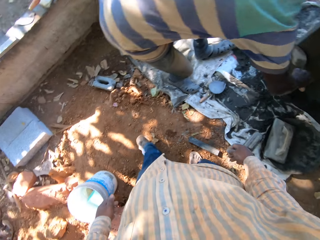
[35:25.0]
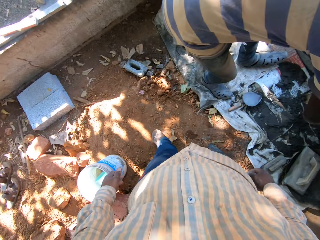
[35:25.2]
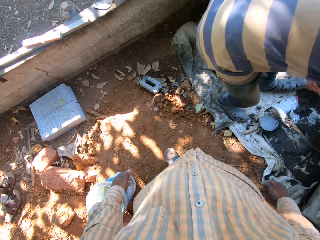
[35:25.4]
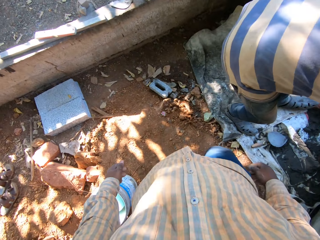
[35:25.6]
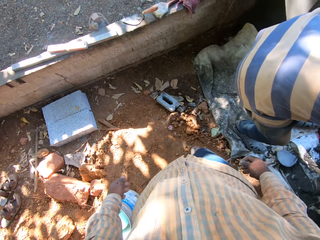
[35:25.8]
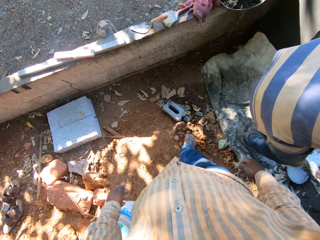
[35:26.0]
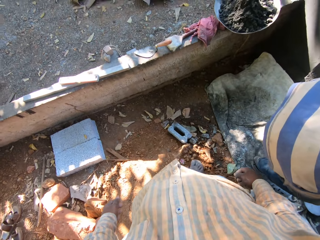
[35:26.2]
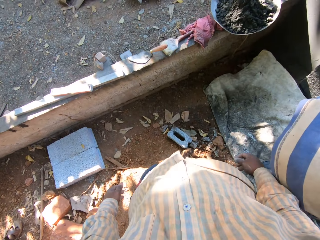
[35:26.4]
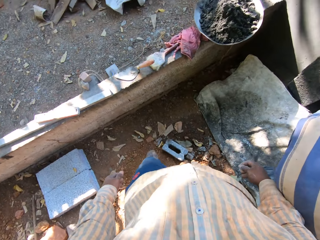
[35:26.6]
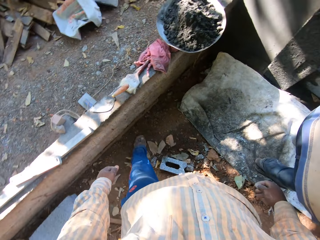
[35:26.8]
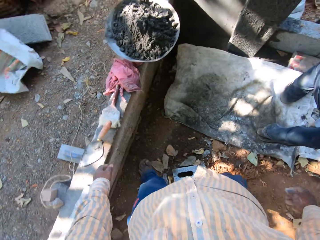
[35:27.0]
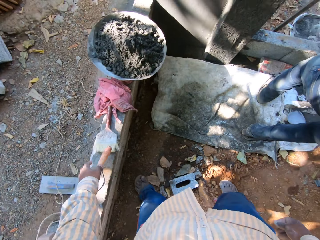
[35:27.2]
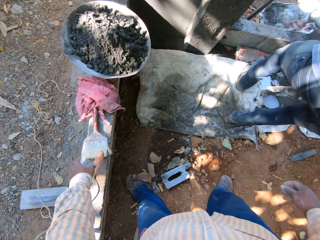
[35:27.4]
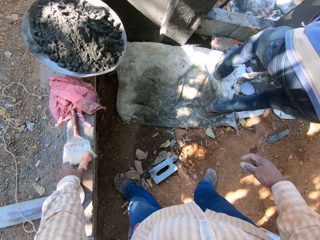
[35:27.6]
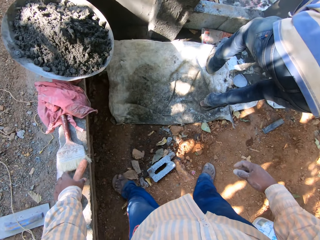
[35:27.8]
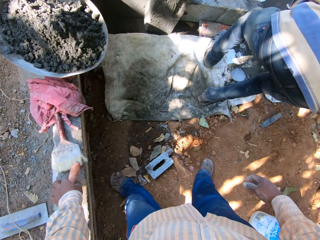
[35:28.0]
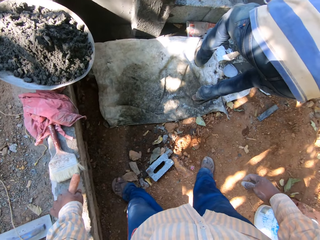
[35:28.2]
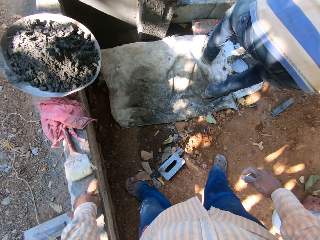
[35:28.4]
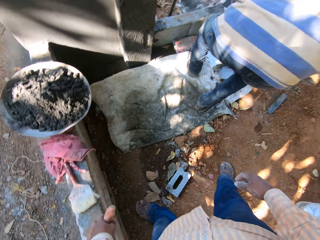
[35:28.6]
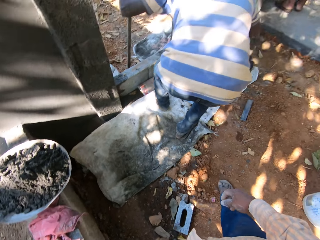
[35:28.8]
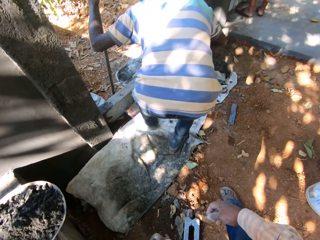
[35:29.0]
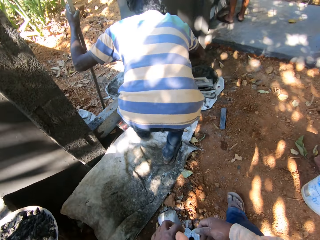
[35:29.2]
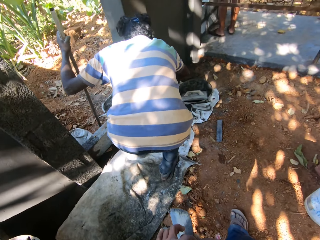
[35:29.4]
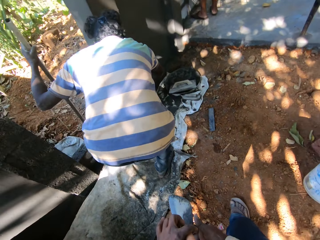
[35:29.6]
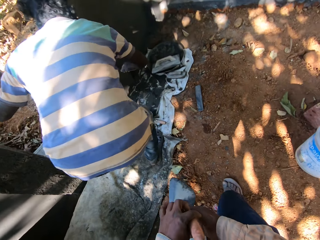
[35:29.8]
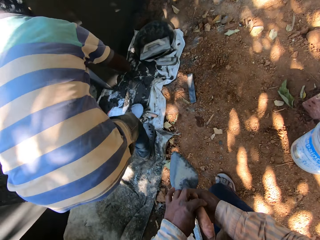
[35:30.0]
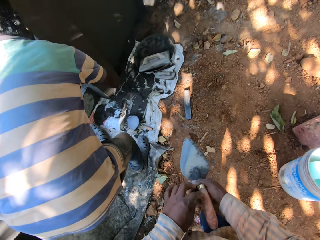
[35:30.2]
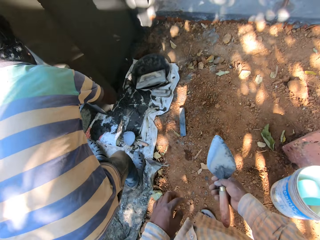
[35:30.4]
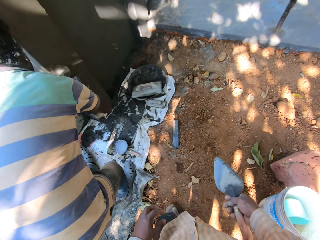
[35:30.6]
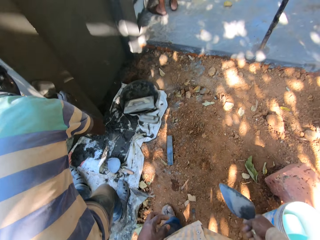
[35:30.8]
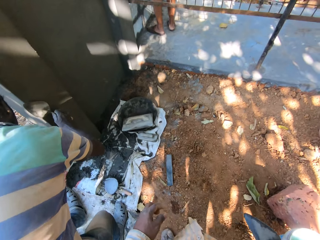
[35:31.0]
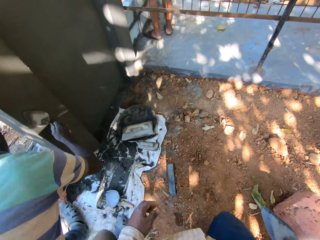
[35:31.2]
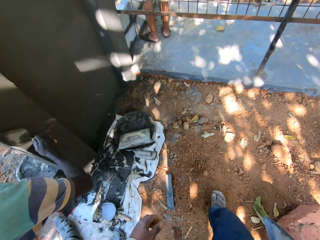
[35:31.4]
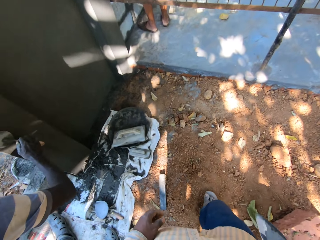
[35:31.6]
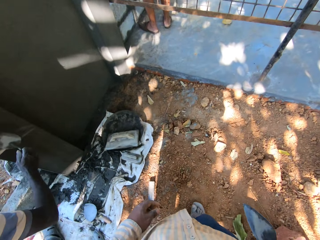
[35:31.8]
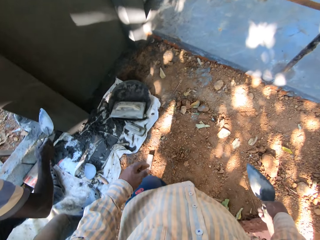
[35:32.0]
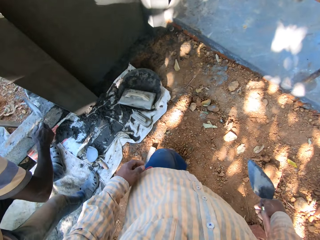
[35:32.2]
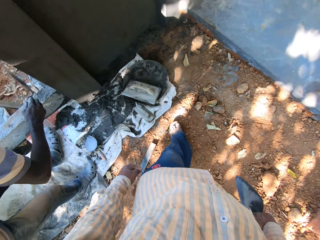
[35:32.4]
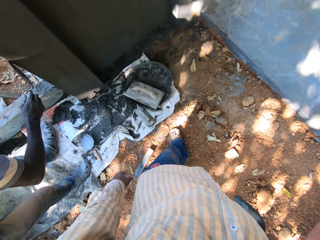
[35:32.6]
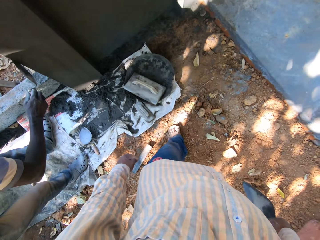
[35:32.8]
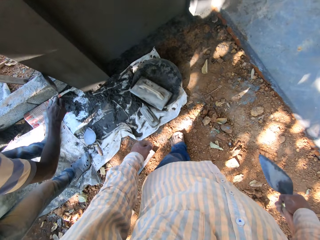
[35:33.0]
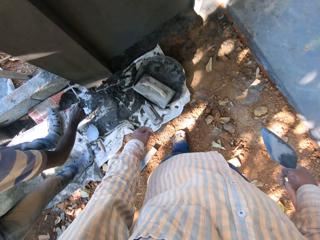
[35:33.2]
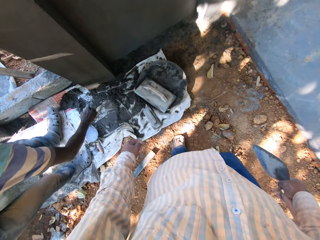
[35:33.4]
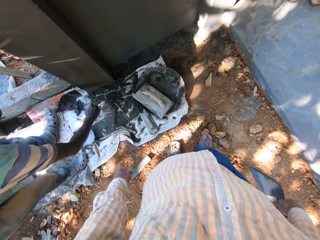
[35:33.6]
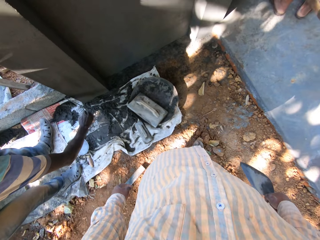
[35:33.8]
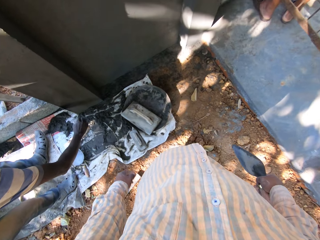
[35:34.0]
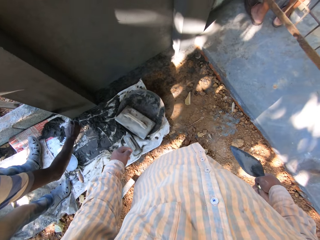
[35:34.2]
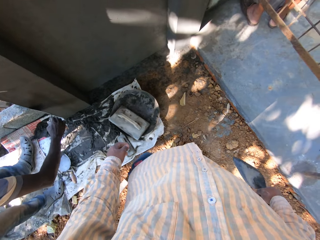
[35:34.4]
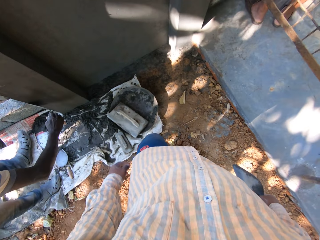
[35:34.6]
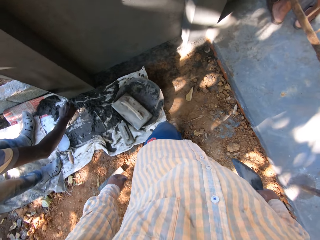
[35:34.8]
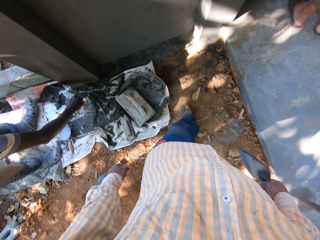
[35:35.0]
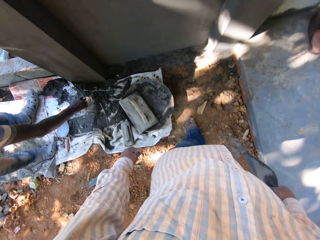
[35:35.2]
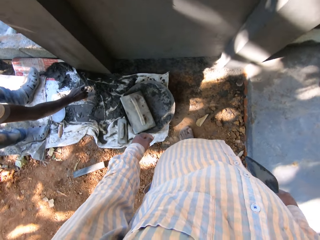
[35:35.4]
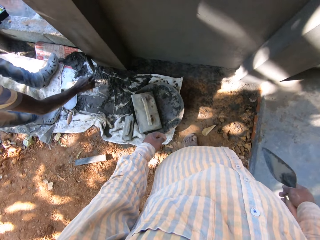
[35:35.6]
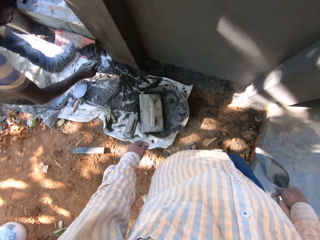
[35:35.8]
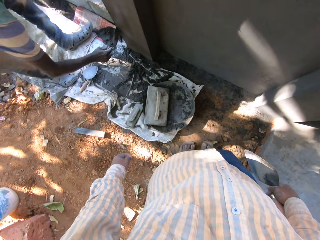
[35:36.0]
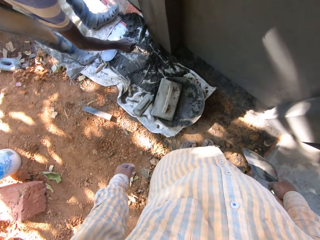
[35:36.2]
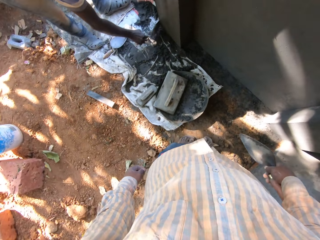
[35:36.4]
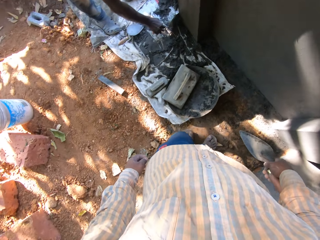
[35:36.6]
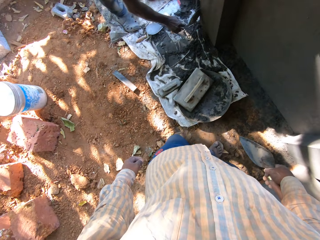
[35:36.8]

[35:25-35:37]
The camera wearer picks up a hand trowel on a fence with his left hand. He passes the hand trowel in his right hand from his left hand.

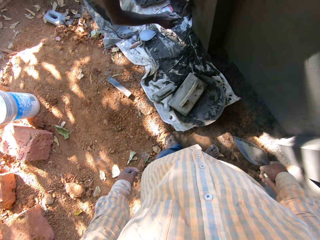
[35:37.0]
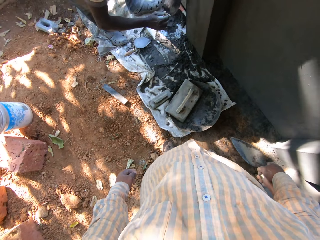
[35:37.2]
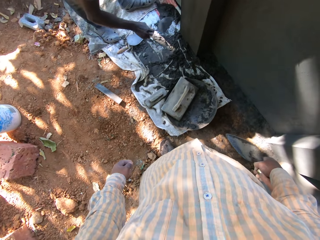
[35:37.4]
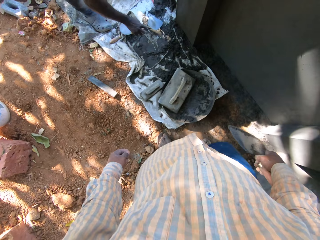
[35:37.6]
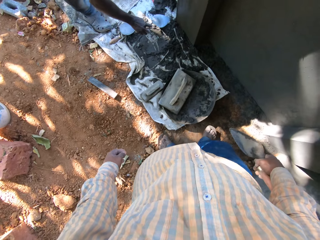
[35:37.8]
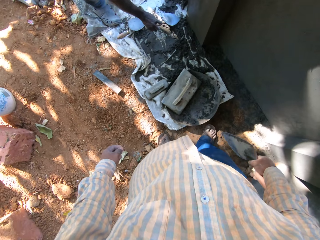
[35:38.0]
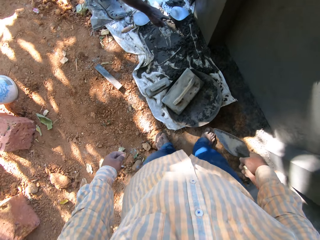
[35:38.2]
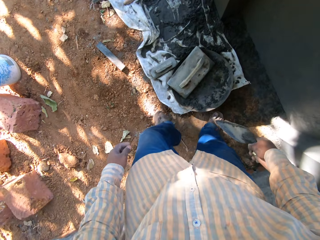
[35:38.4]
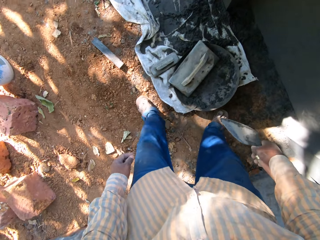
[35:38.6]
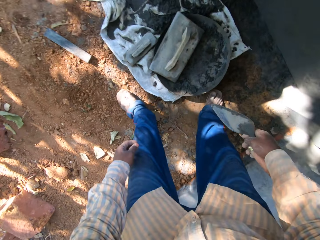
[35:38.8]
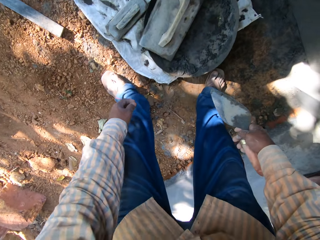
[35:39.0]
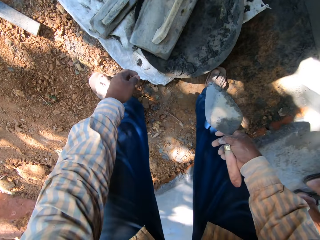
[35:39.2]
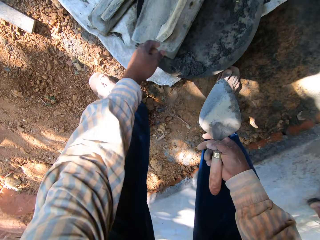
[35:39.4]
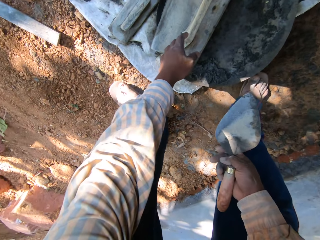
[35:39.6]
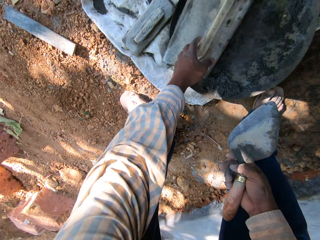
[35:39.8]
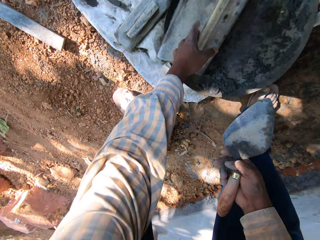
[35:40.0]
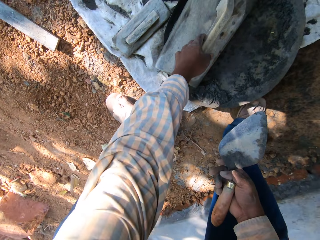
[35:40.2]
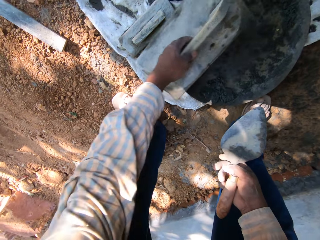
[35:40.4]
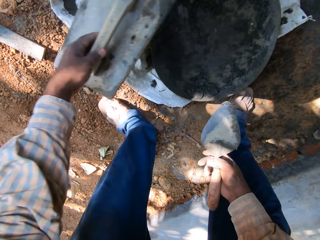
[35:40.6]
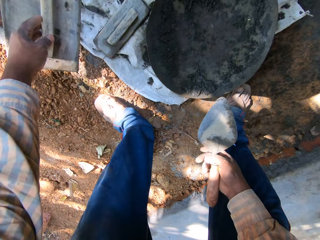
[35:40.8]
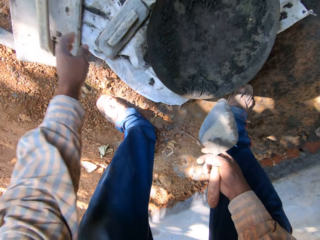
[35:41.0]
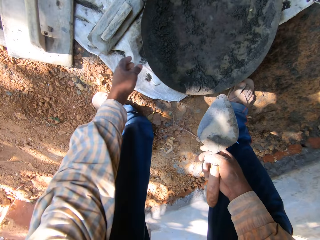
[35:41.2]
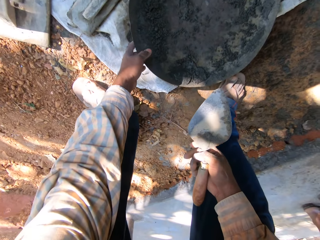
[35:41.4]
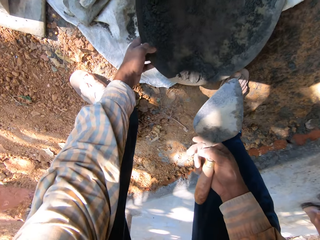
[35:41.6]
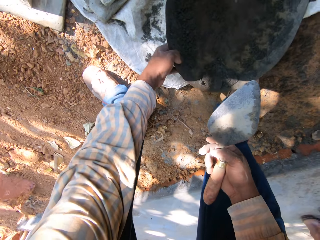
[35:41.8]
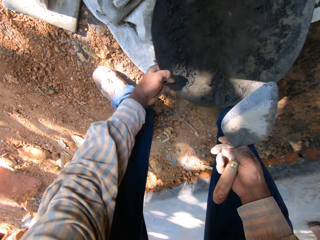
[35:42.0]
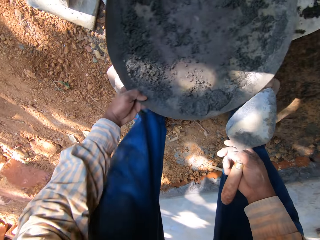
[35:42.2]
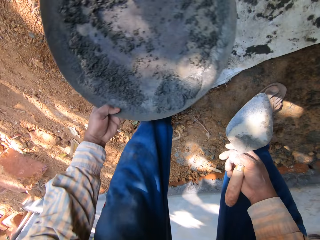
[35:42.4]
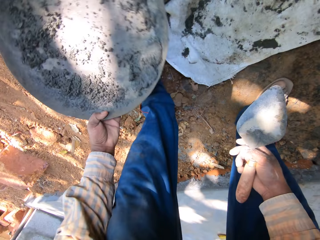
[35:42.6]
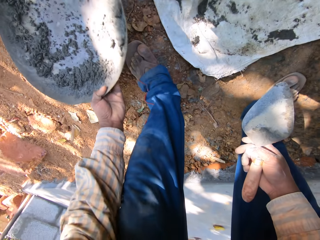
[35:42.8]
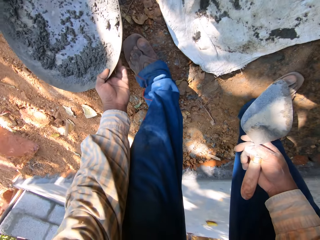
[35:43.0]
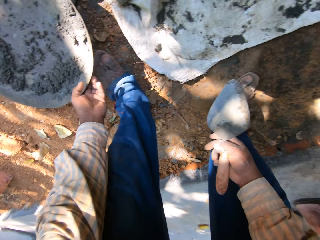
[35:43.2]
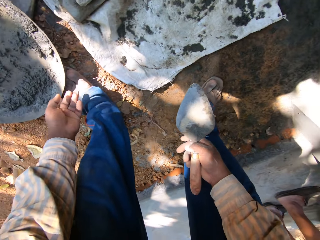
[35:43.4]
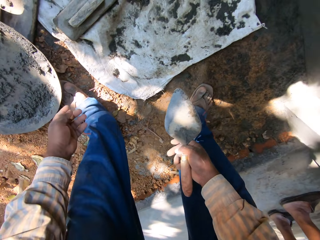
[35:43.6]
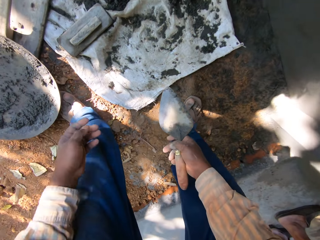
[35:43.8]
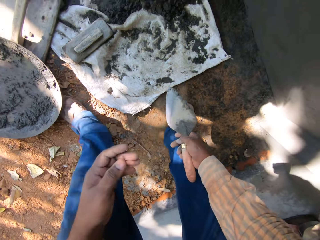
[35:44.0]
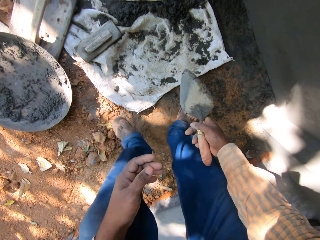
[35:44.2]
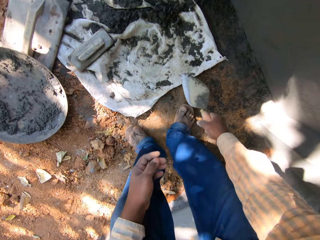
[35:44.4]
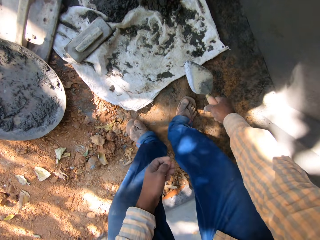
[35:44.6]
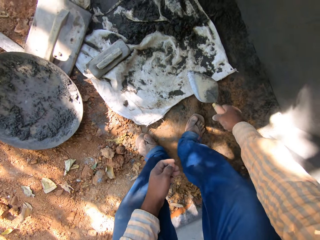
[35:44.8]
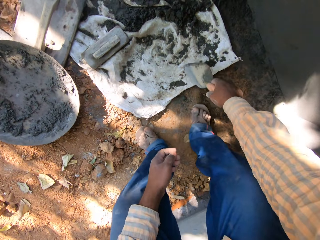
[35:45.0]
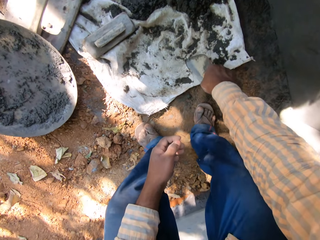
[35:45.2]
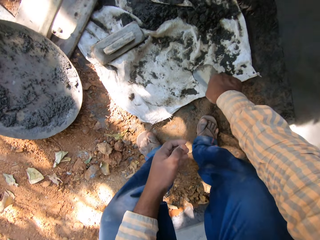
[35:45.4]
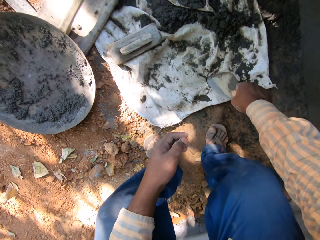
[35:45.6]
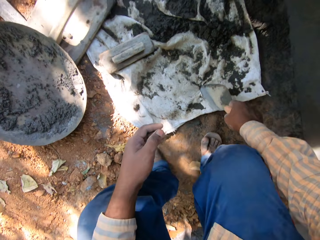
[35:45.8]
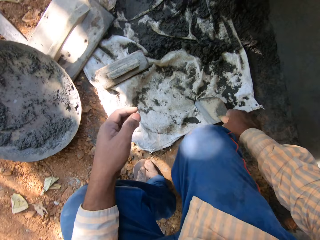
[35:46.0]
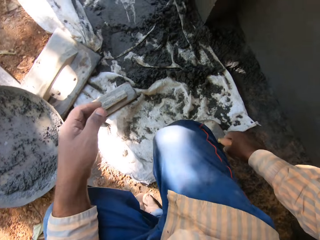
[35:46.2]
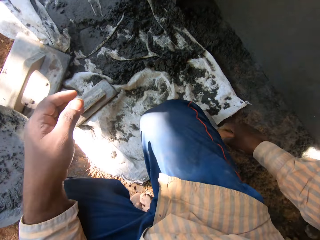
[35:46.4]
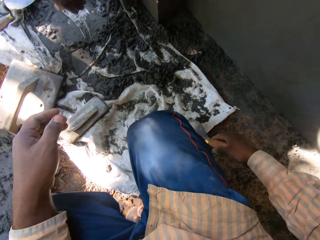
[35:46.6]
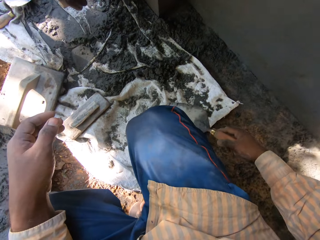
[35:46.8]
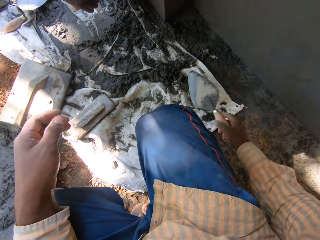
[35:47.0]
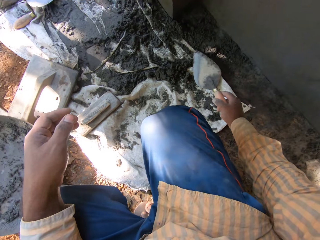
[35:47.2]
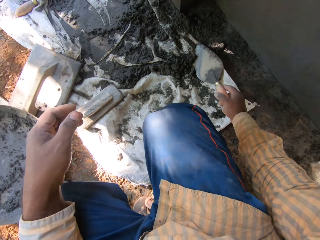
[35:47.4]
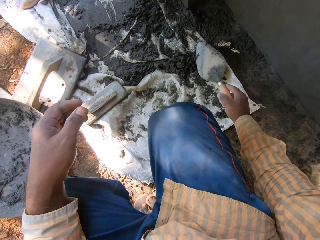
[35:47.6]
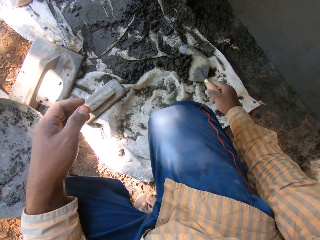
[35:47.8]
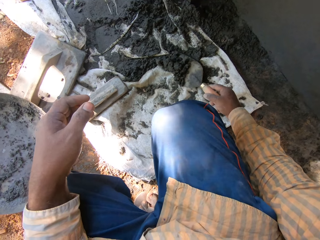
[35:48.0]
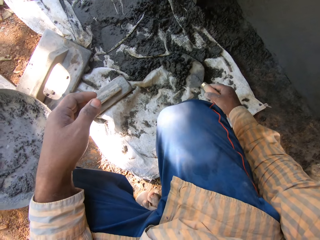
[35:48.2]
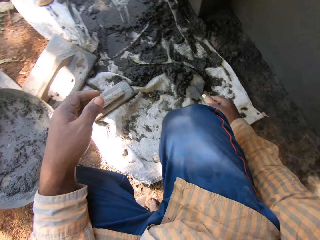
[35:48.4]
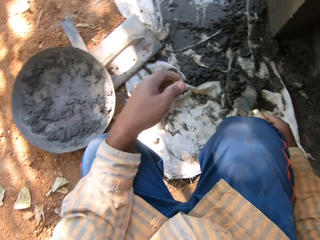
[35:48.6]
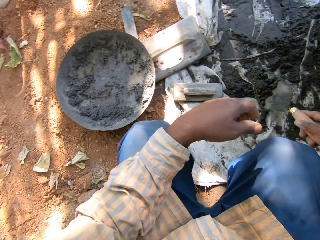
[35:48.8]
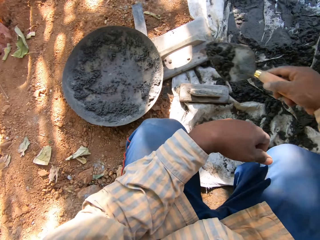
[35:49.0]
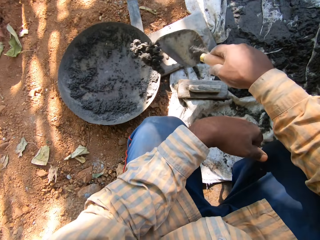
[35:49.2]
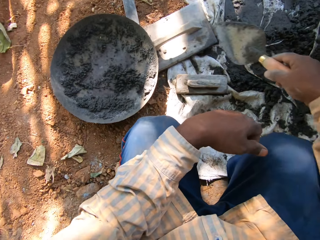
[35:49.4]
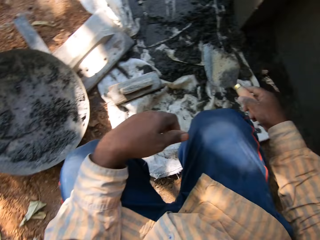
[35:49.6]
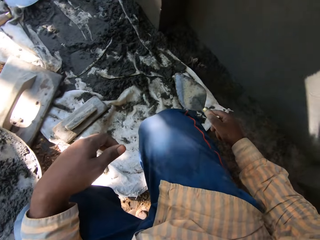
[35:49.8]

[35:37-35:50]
The camera wearer picks up a plastering float from the ground with his left hand. He throws the plastering float to the ground with his left hand. He picks up a head pan from the ground with his left hand. He places the head pan on the ground with his left hand. He squats on the ground. He scoops cement from the top of a sack to the head pan with the hand trowel in his right hand.
